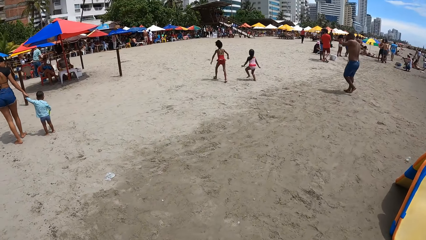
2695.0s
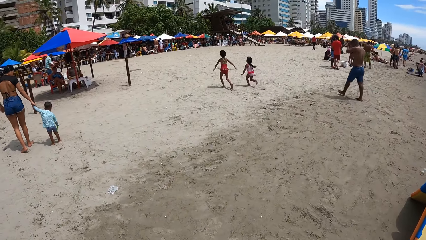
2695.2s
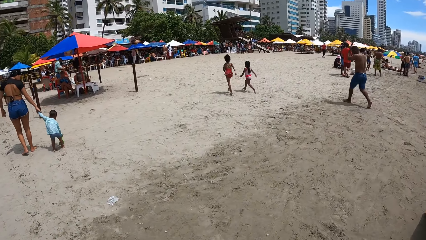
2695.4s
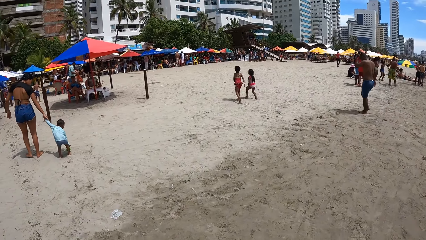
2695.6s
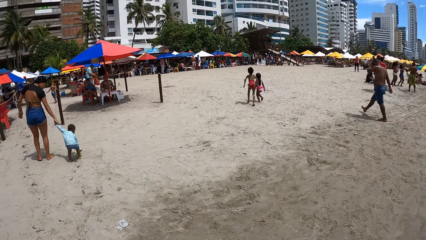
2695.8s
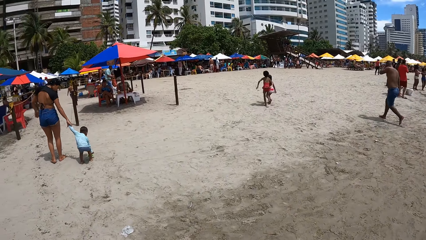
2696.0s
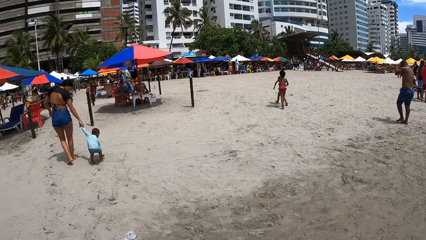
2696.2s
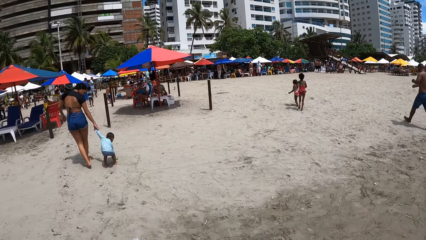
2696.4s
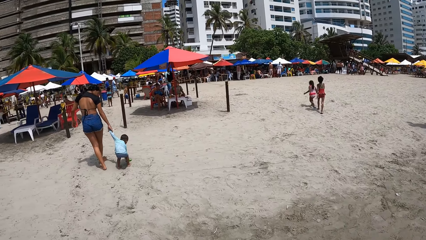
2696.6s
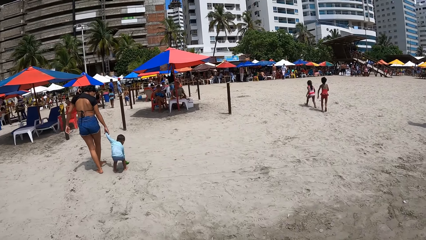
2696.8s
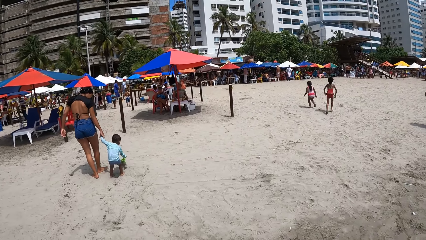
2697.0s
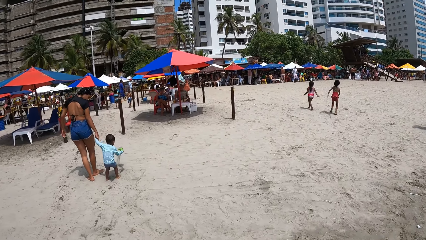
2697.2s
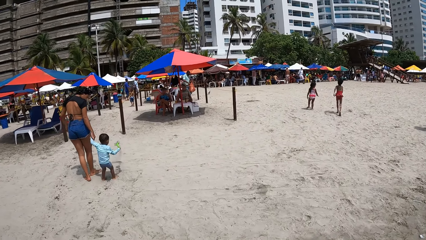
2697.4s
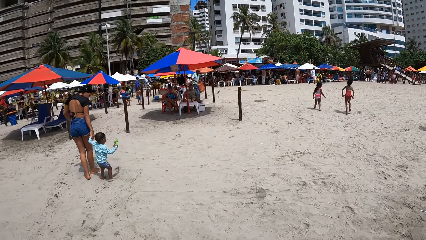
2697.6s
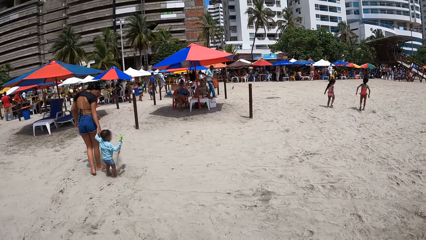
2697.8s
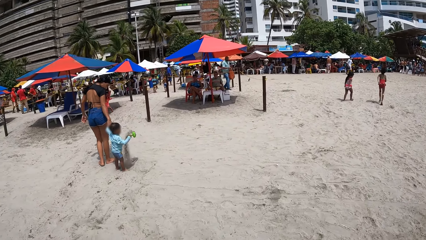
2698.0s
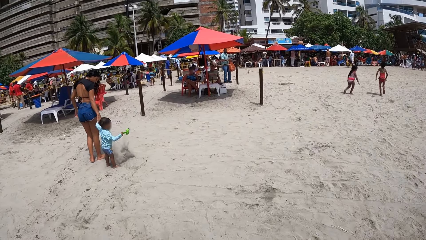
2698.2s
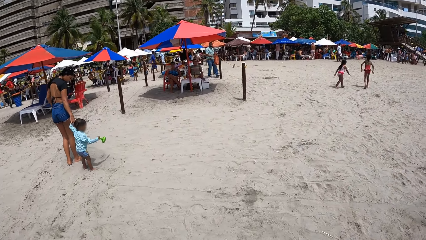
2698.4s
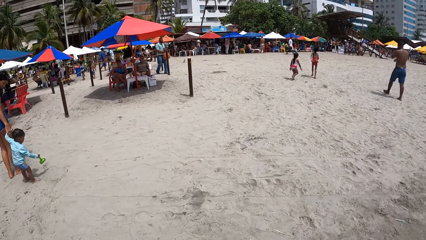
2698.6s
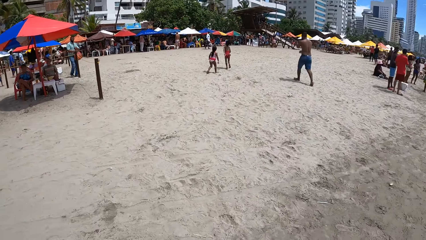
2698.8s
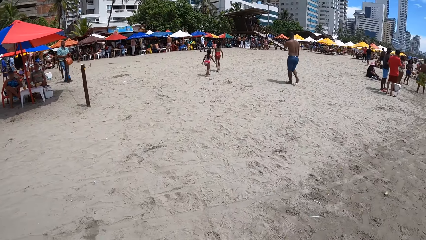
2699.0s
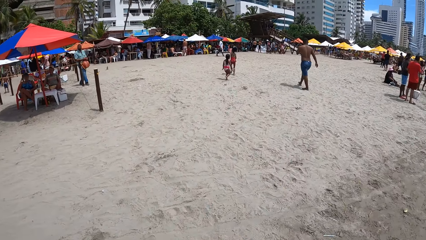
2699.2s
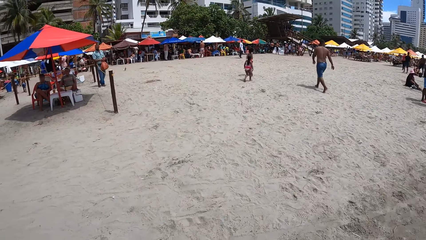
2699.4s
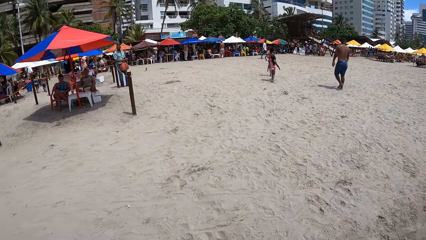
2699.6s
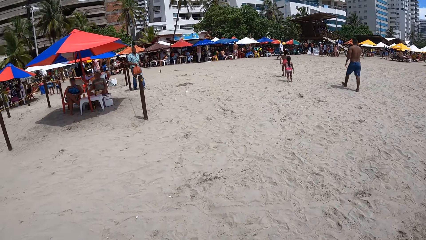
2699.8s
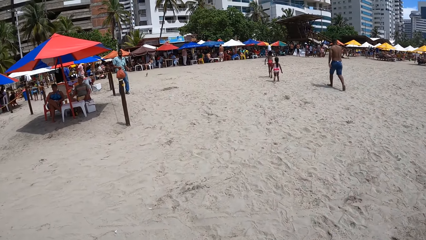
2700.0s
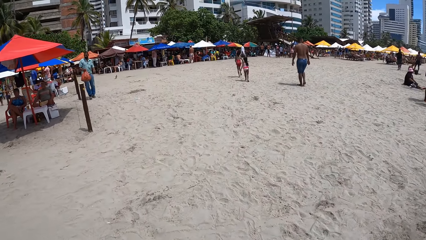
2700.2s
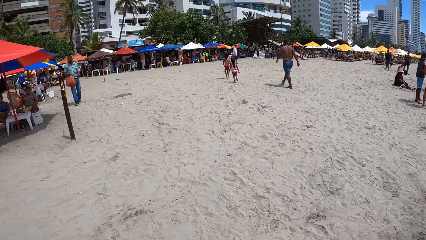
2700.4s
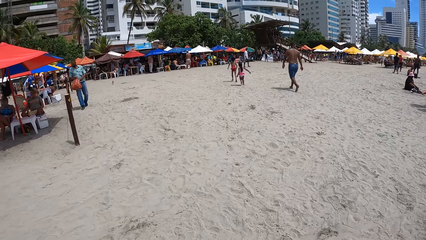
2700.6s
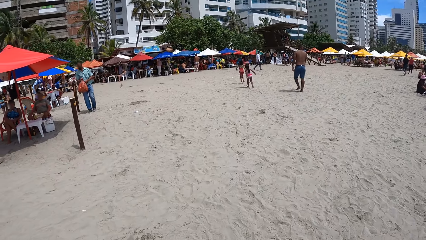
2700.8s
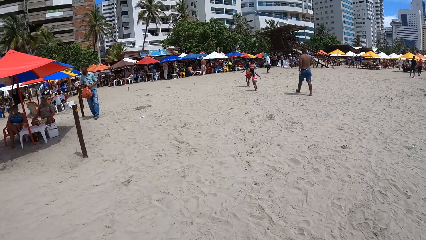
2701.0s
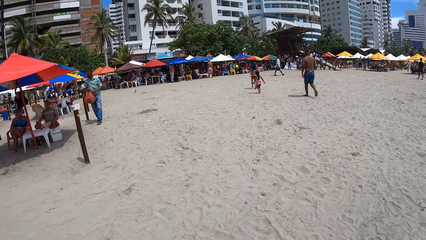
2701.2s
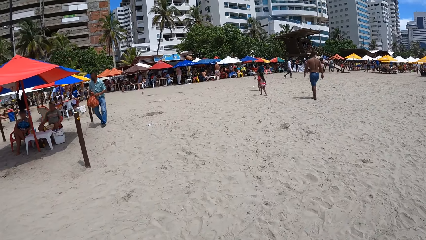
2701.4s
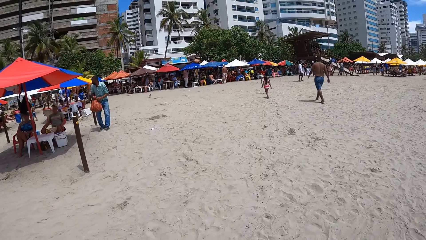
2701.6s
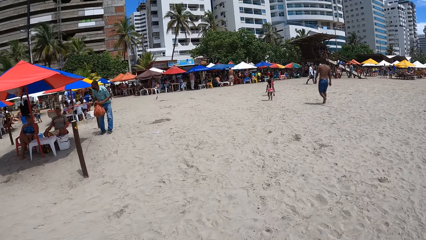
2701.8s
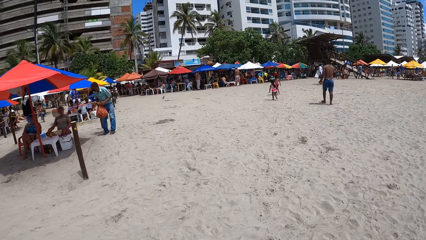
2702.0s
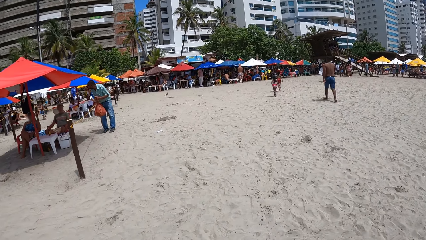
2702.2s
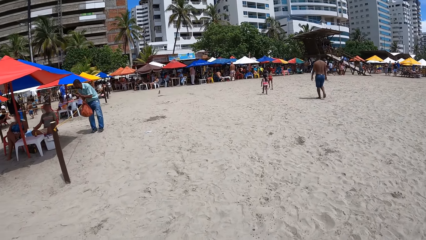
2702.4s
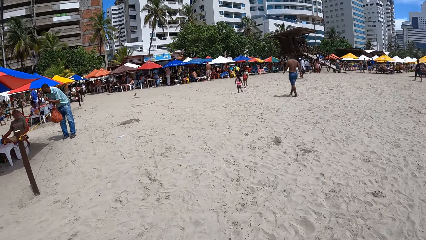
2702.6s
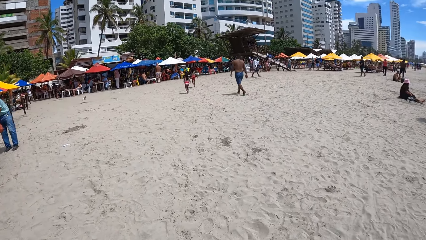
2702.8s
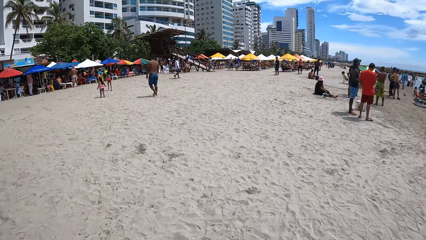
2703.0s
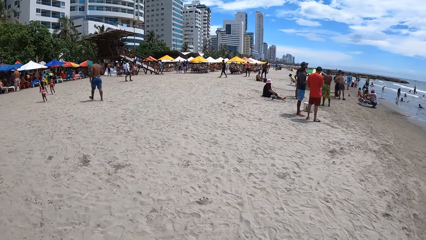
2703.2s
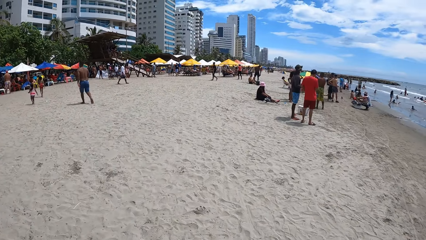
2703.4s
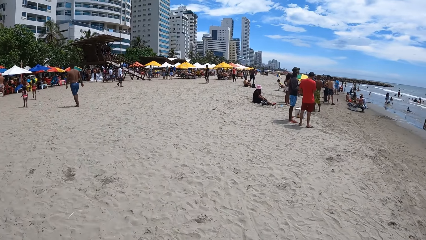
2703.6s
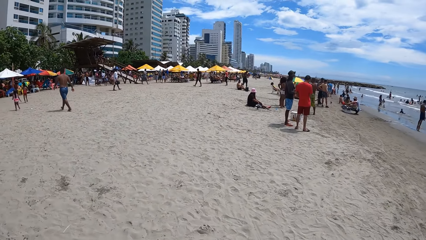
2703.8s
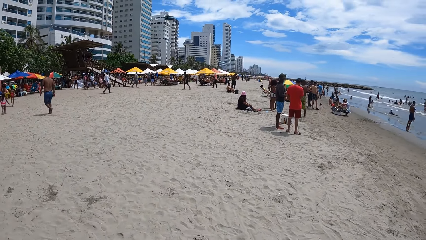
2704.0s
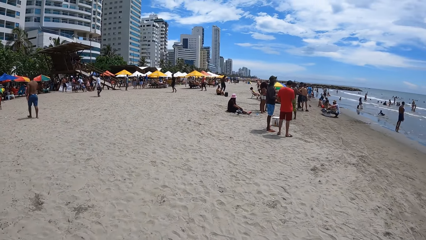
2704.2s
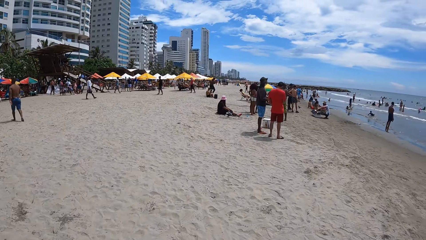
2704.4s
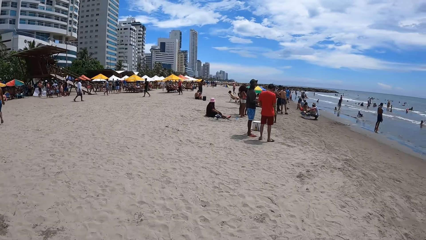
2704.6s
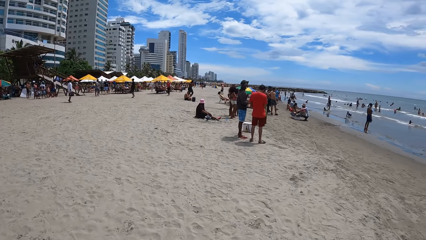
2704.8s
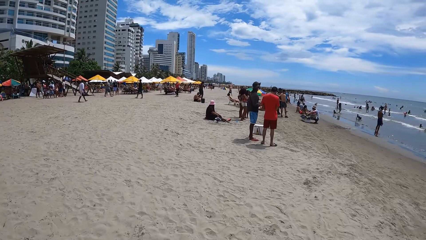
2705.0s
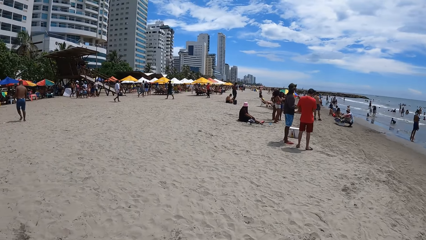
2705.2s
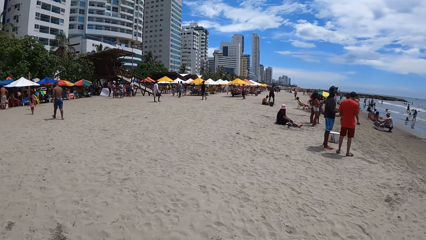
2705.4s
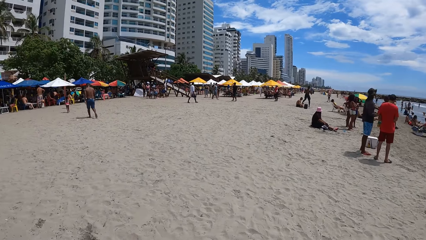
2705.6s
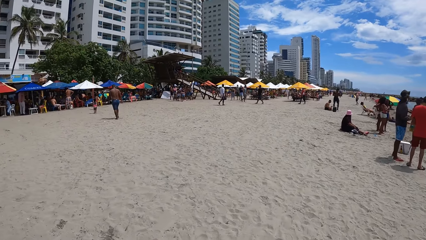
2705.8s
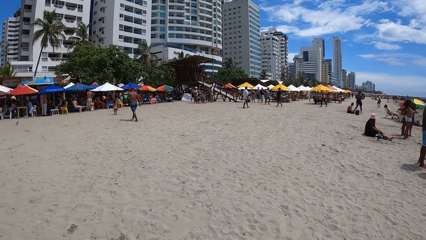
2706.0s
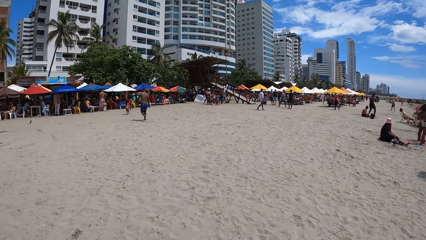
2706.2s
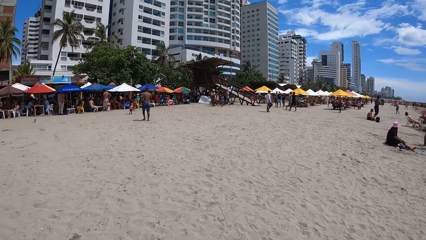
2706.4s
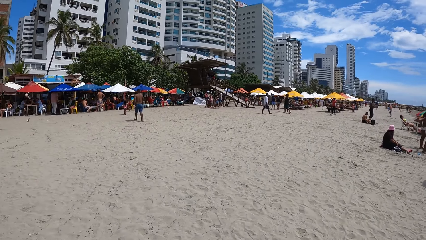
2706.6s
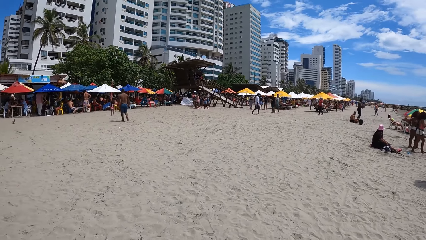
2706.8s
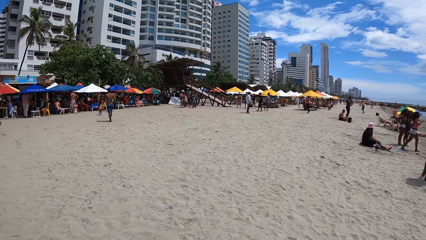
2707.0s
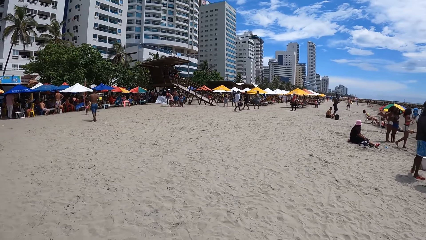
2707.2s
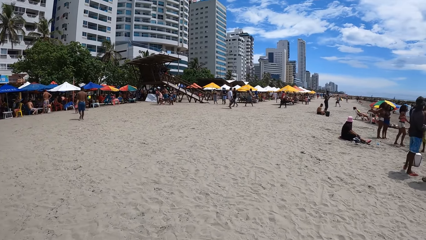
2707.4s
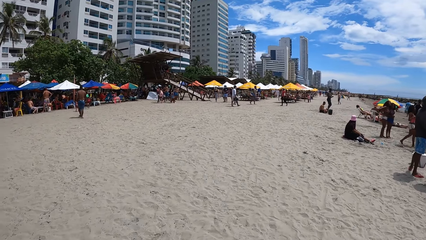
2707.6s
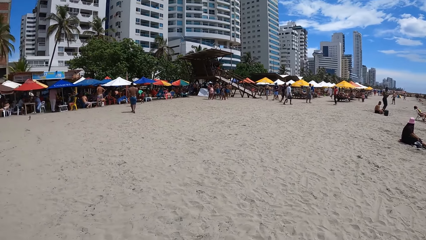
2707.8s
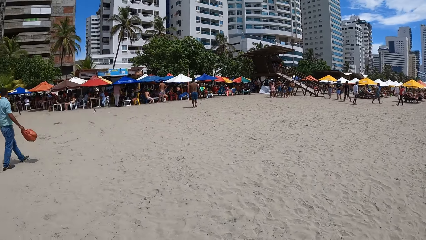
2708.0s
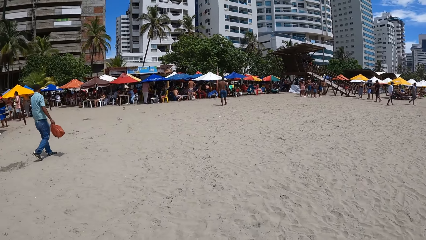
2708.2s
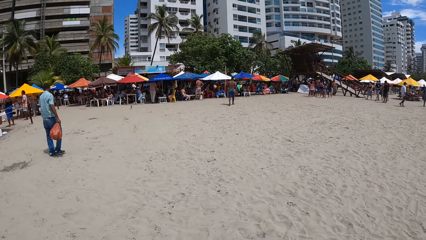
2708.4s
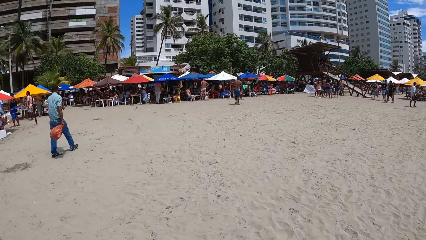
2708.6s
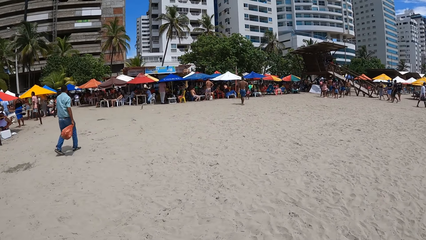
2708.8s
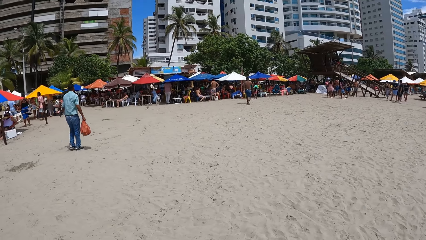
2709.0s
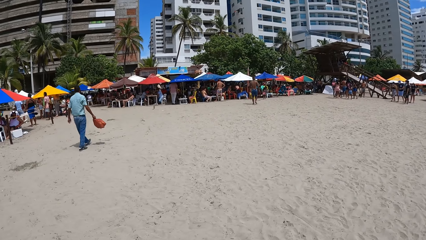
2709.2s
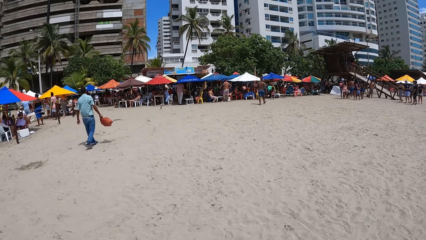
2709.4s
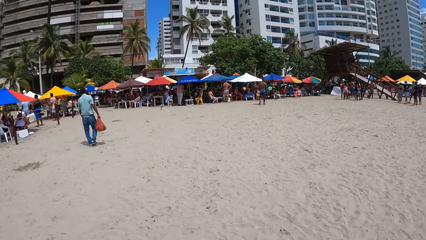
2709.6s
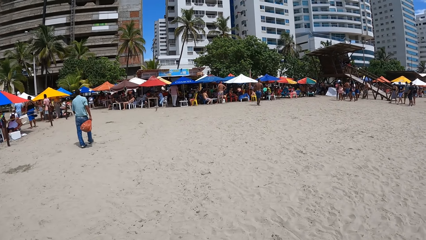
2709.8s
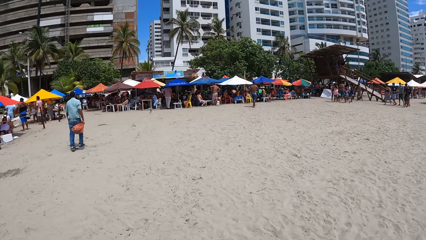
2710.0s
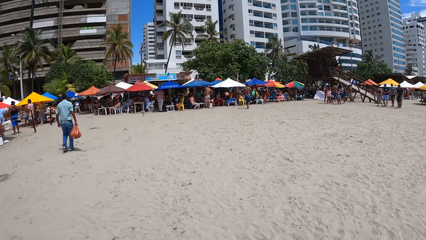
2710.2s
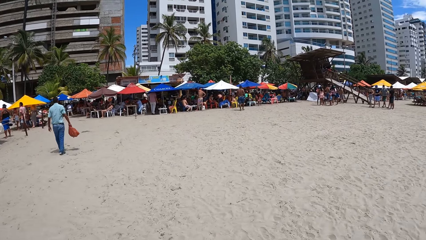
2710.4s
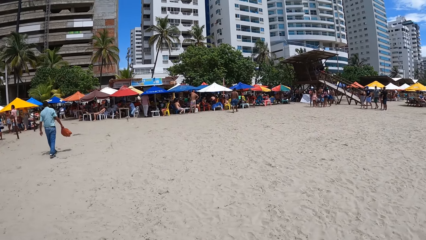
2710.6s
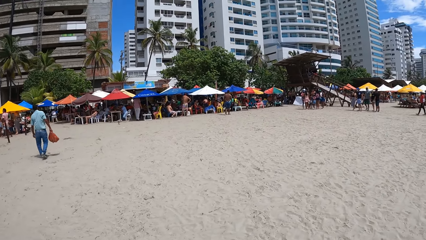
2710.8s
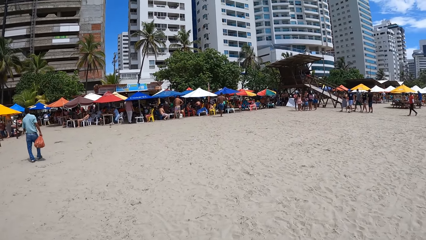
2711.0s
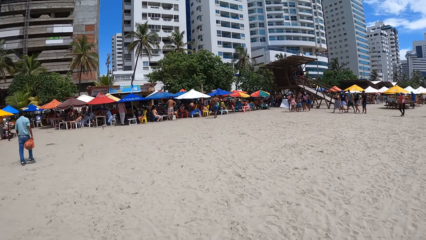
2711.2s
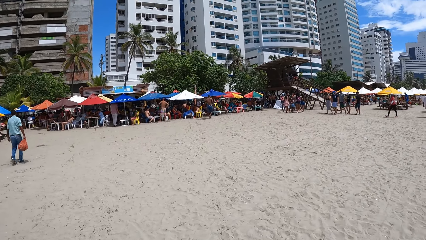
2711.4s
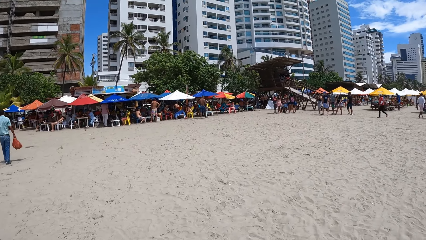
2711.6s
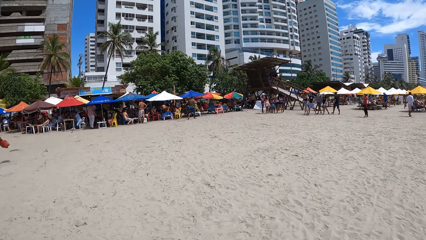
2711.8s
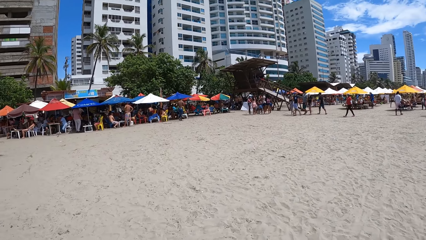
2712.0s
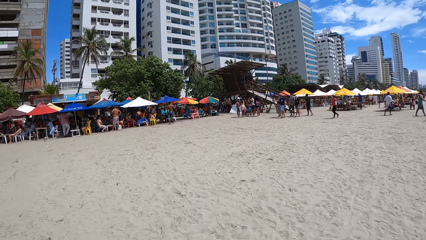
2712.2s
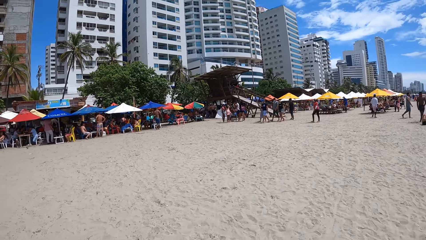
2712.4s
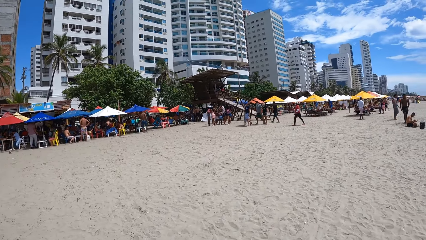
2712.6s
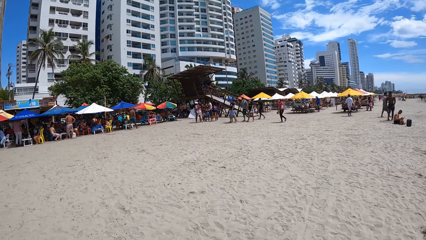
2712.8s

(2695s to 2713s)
The camera wearer looks around the beach. They walk in the beach. They look around. They look around the beach. They walk around. They look around. They walk in the beach.
